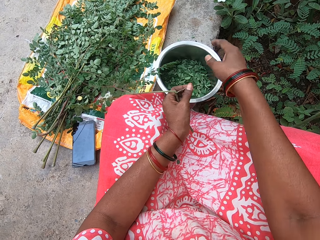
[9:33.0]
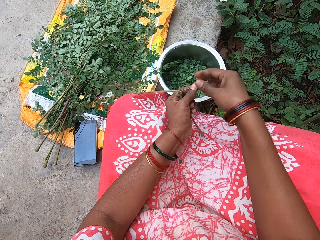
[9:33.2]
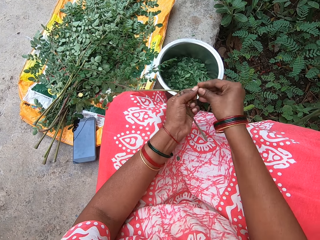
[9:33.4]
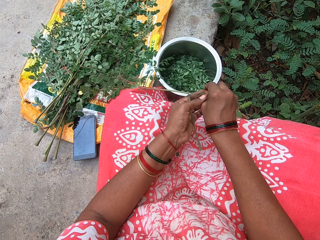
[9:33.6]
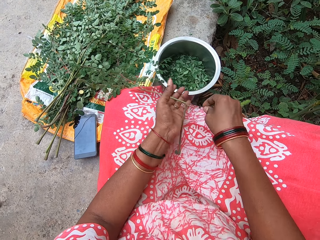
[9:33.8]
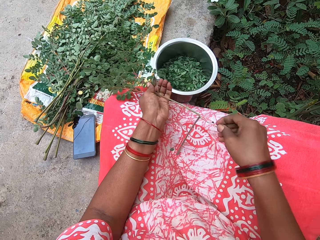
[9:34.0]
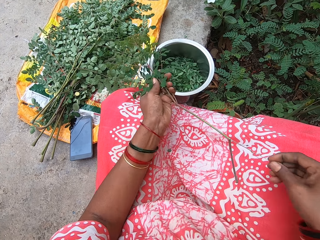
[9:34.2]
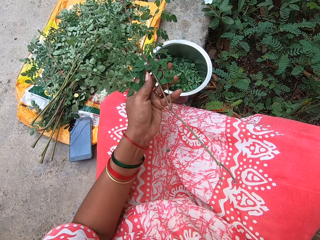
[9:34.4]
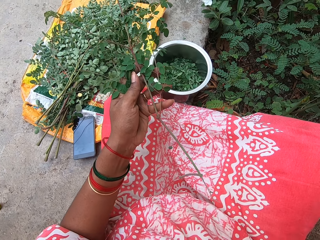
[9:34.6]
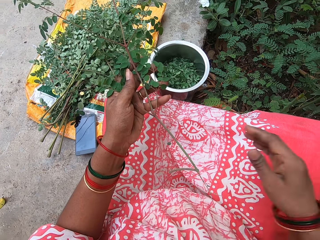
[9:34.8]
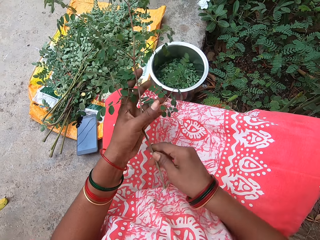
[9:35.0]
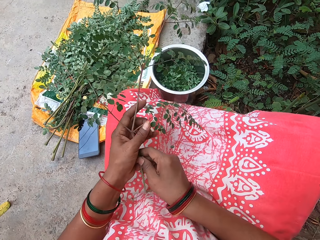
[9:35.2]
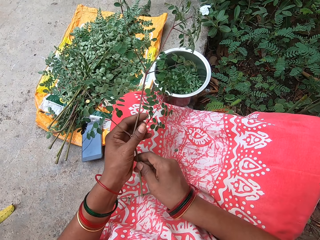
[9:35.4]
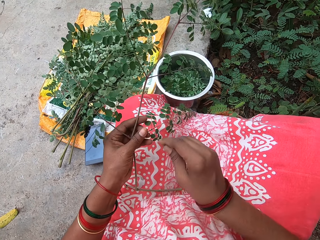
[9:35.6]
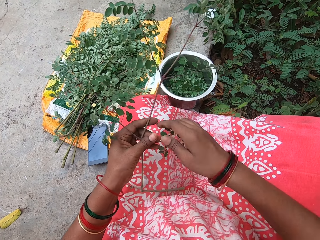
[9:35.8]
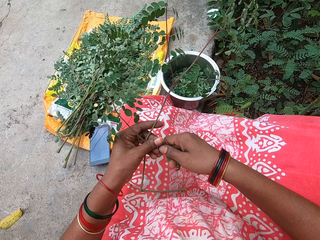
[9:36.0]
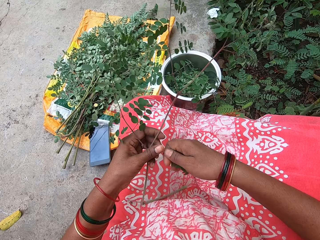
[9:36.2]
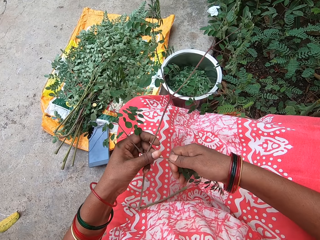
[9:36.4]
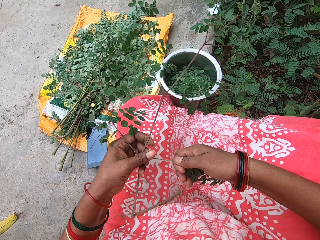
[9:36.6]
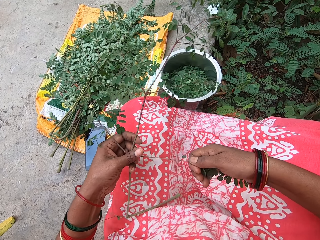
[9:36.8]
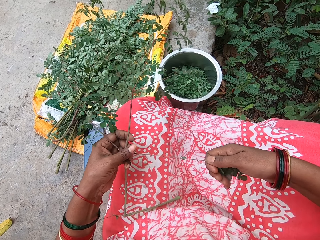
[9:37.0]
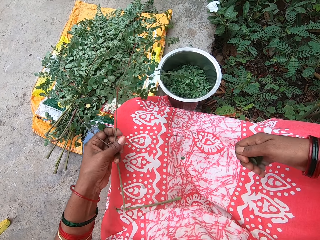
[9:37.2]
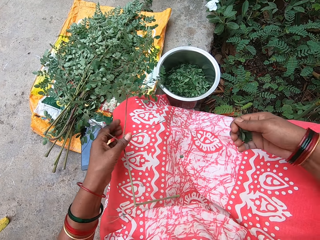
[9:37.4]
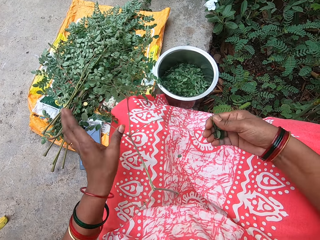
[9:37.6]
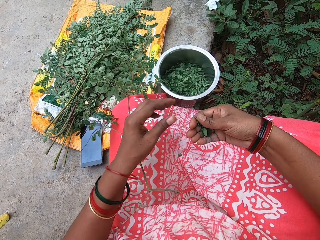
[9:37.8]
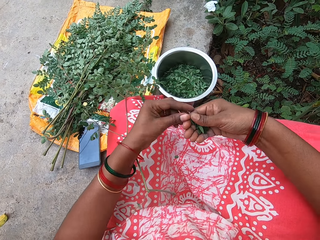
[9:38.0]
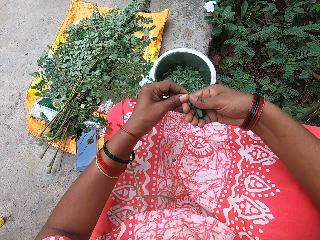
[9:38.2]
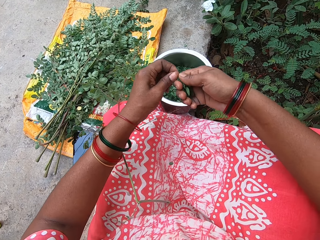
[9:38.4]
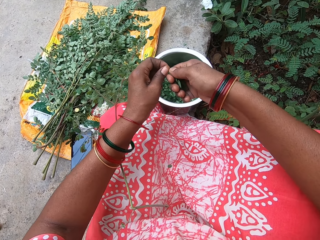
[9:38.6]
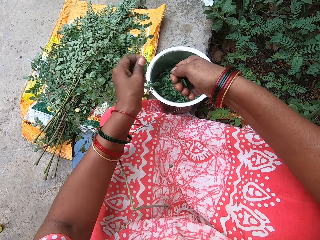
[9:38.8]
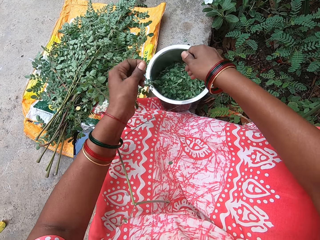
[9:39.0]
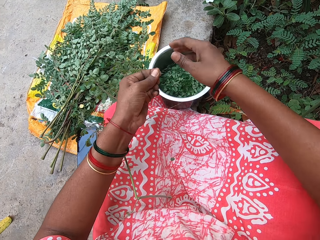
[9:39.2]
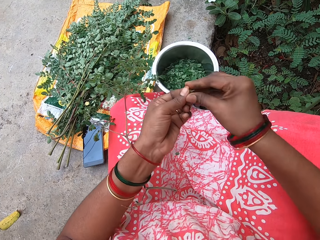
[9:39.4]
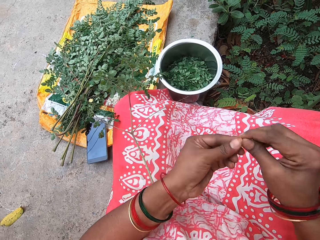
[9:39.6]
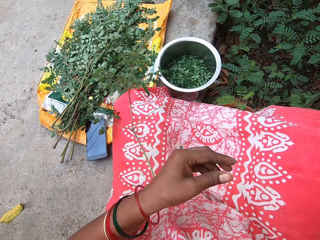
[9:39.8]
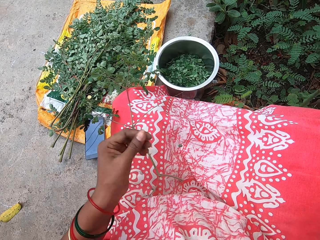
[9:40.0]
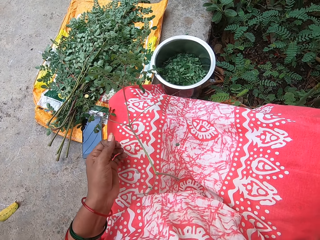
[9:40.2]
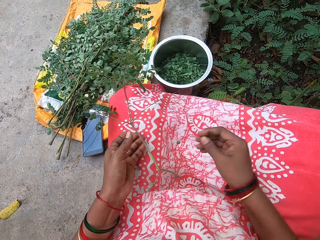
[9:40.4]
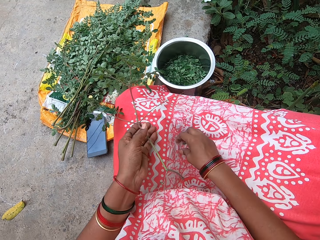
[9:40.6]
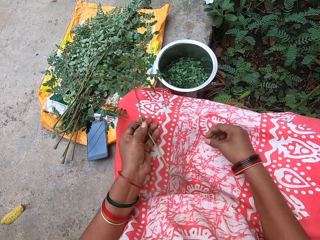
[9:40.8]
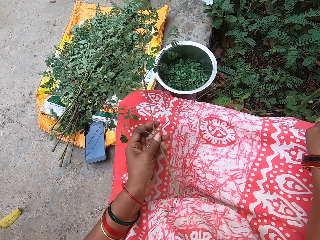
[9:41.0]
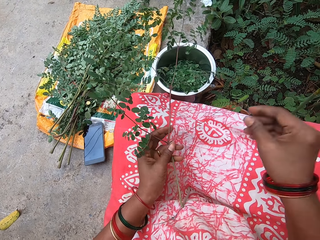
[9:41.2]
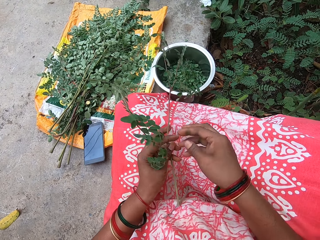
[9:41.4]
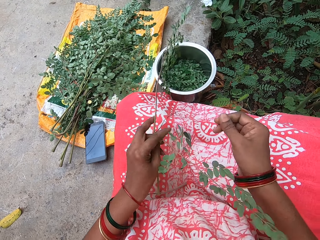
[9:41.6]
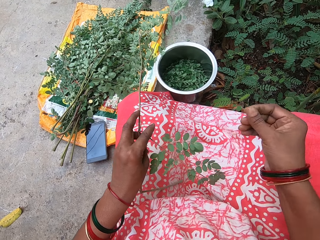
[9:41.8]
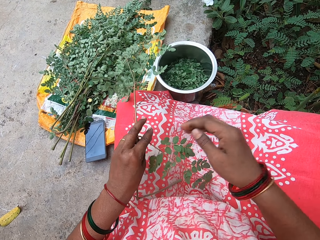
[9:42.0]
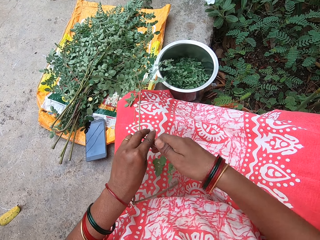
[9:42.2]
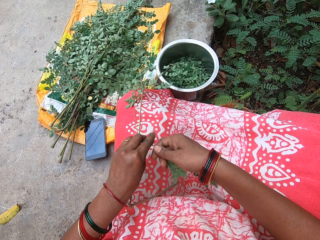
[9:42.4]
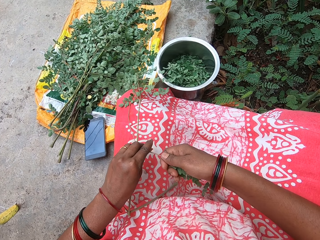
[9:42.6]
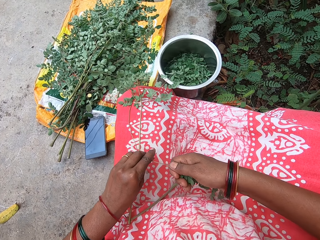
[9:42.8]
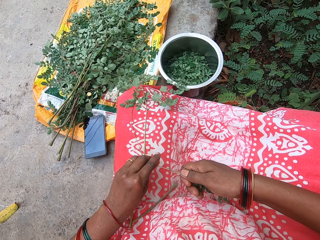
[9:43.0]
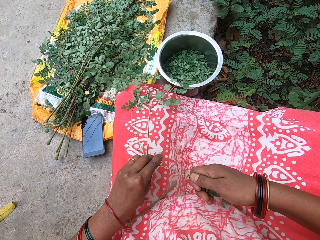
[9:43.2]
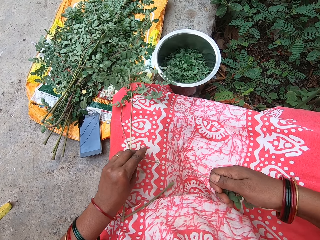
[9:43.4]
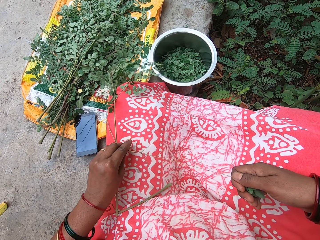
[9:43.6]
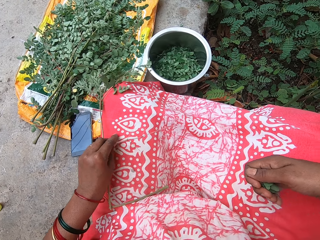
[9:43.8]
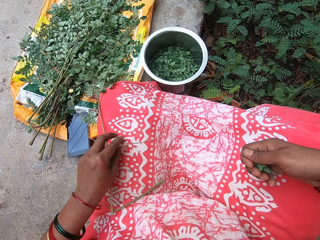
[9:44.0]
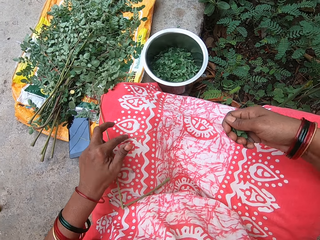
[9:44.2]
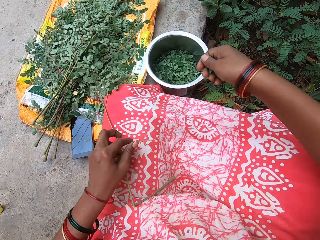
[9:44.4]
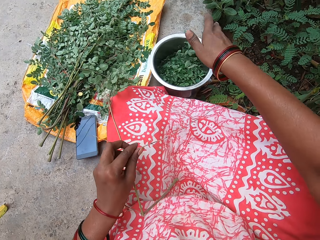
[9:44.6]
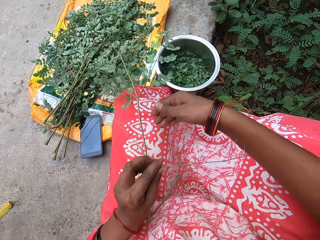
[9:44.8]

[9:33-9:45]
The camera wearer drops the leaves in the plate on the floor with her right hand. She holds the leaf stalk with both hands, and holds the leaf stalk with her left hand. She lifts the stalk. She holds the leaf stalk with both hands. She plucks leaves from the leaf stalk in her left hand with her right hand. She drops the leaf stalk on her leg with her left hand. She holds a leaf stalk with both hands. She plucks a leaf from the leaf stalk with her right hand. She cuts the leaves with her hand. She drops the leaves in the plate on the floor with her right hand. She passes the leaf stalk from her left hand to her right hand. She moves her hand. She drops the leaf stalk on the floor with her right hand. She picks the leaf stalk from her leg with her left hand. She dusts her cloth with her right hand. She picks leaves from the cloth. She holds the stalk. She plucks a leaf from the leaf stalk with her right hand.

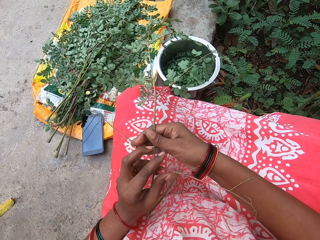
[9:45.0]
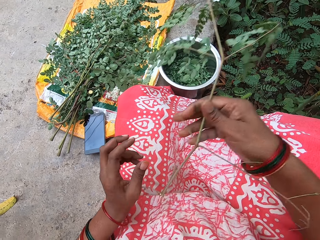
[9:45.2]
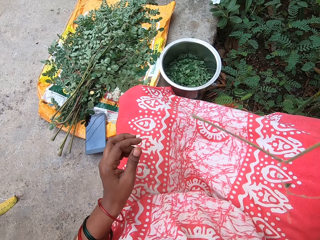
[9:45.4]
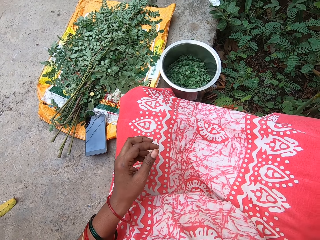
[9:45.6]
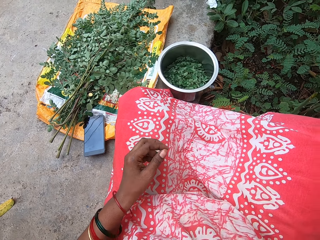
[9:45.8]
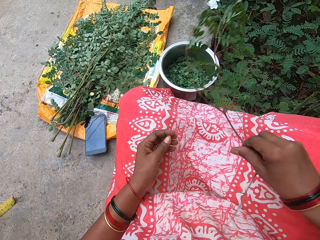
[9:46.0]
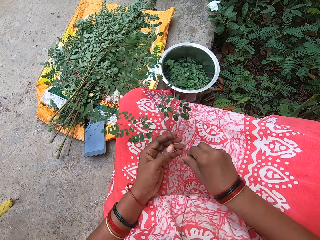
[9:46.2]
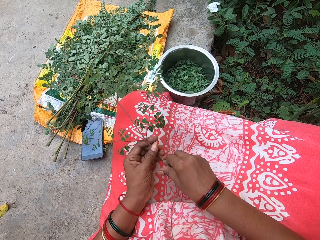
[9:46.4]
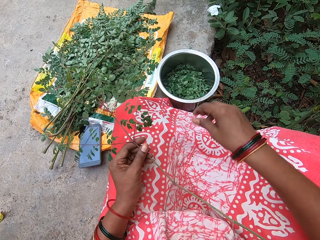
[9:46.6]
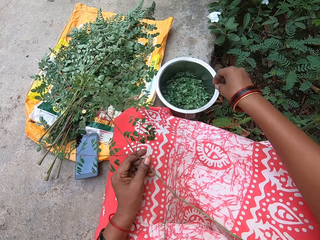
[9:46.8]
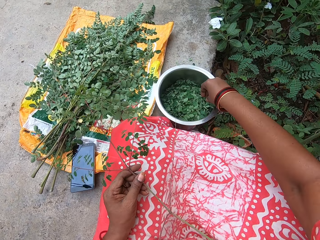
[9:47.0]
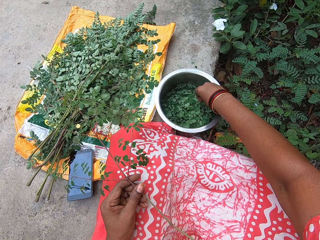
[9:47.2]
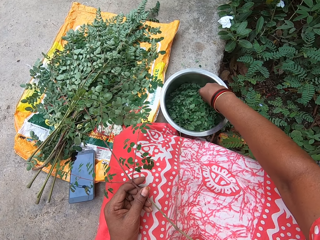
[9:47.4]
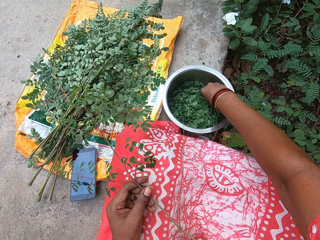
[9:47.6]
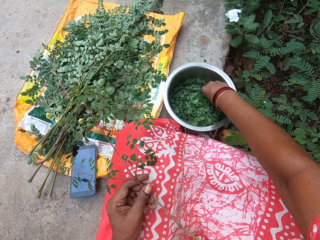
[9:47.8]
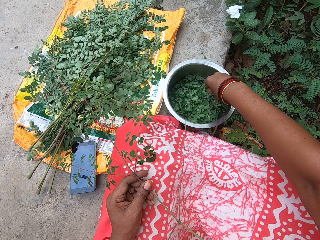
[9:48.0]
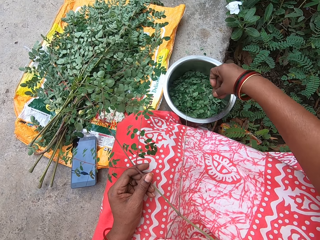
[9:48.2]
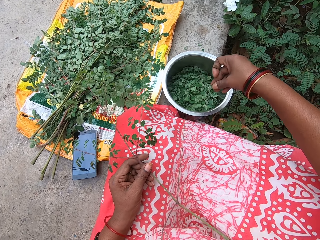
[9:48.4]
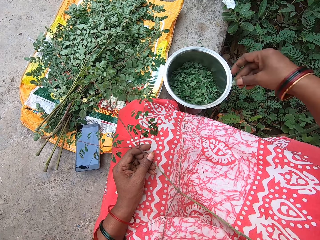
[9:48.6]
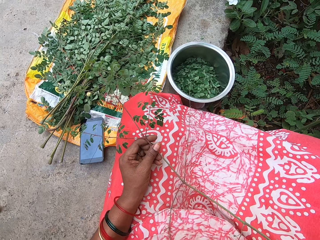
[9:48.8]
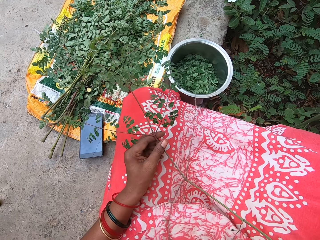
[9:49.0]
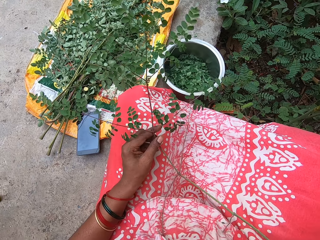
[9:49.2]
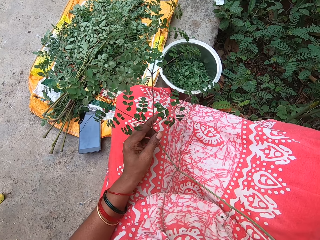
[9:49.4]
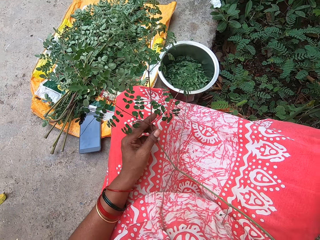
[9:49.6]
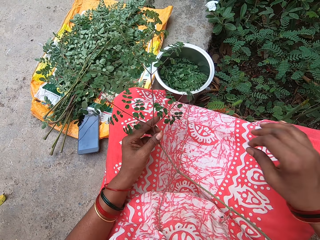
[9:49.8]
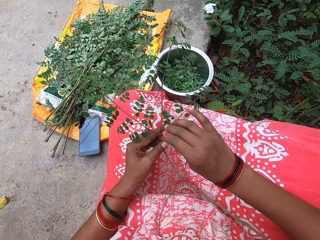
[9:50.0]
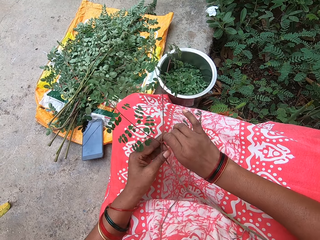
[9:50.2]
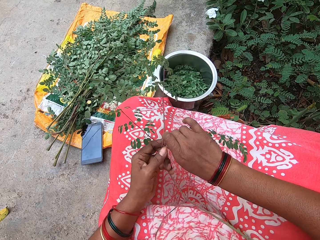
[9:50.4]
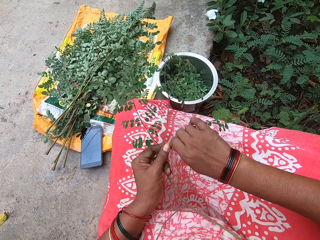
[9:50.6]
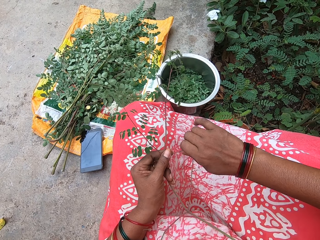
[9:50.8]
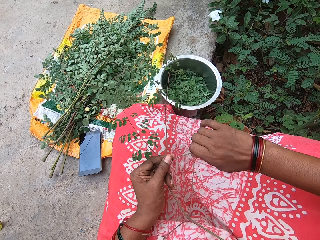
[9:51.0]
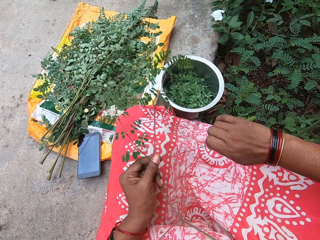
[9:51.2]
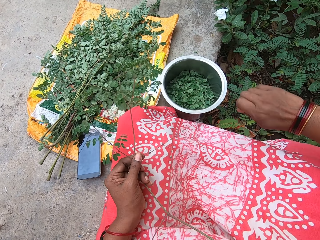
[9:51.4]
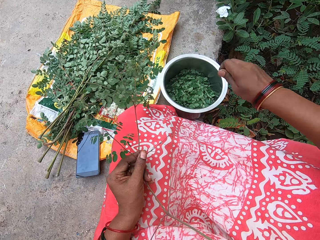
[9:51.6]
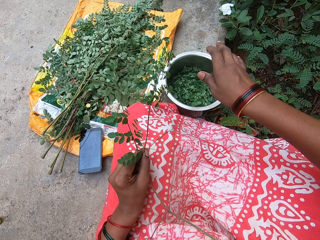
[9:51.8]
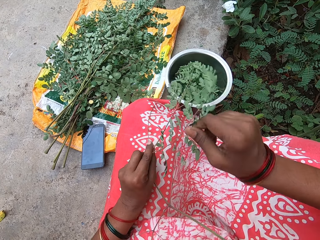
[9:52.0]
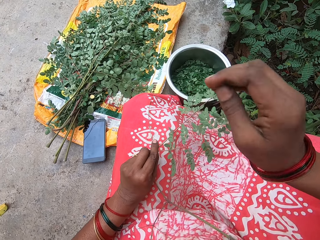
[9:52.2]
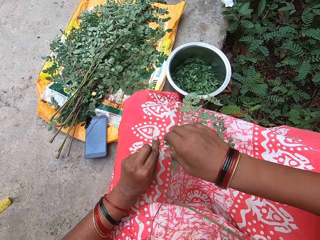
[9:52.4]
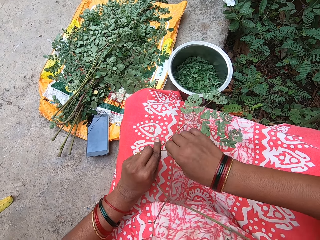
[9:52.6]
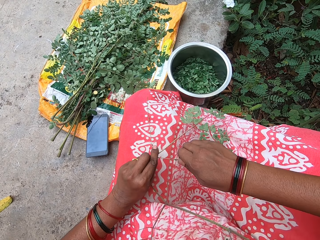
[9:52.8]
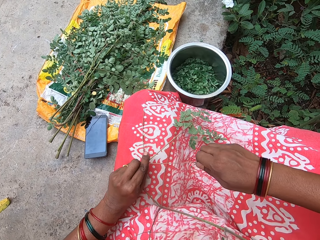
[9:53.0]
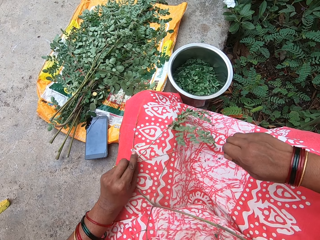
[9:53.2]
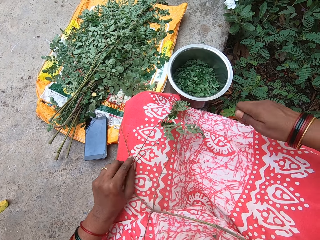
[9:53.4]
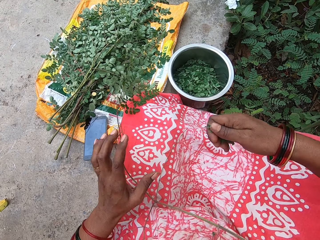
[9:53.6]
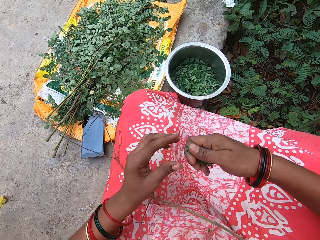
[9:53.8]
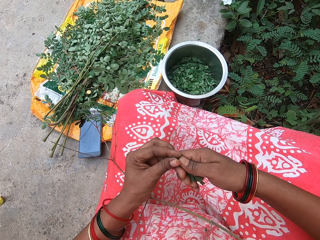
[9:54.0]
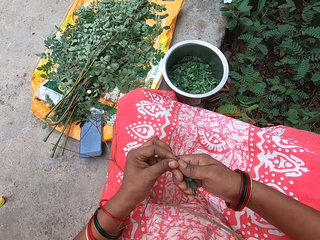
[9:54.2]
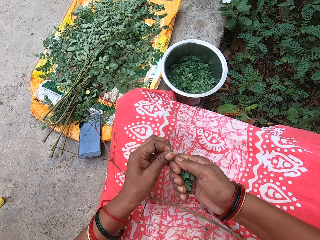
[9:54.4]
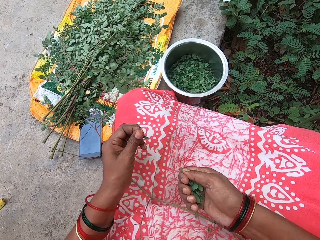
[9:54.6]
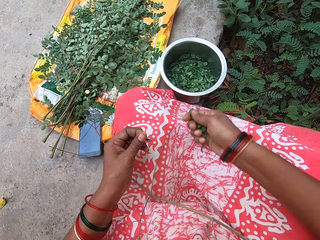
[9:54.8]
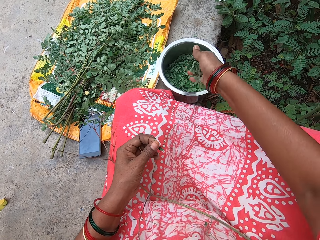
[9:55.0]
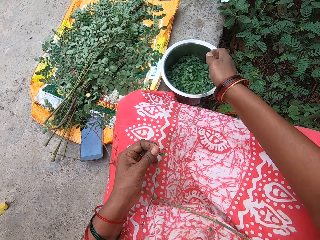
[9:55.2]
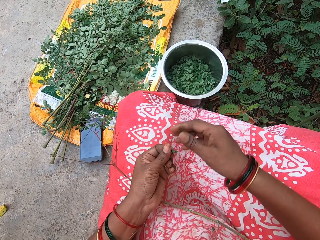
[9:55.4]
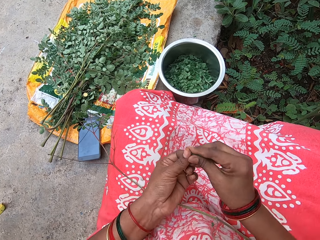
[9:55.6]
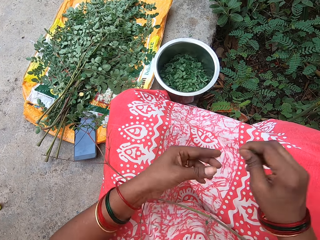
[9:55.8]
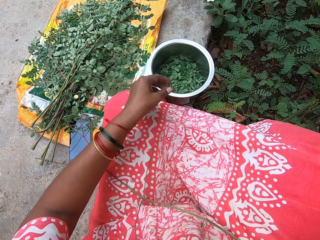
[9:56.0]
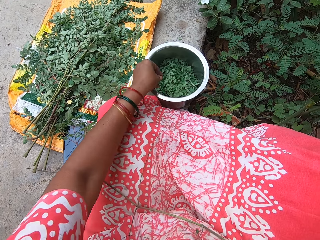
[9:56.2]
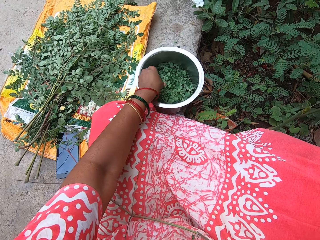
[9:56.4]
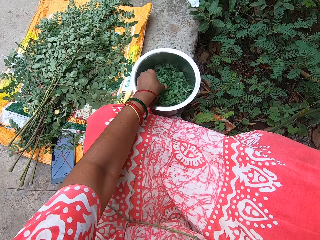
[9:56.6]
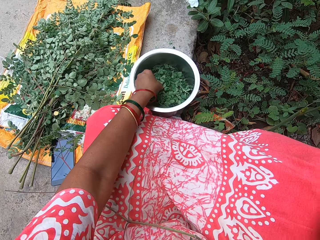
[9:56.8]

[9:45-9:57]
The camera wearer drops the leaves in the plate on the floor with her right hand. She passes the leaf stalk from her left hand to her right hand. She holds the stalk with the other hand. She passes the leaf stalk from her right hand to her left hand. She moves her hand, and holds the stalk with the other hand. She picks a leaf from the plate with her right hand. She drops the leaf on the floor with her right hand. She plucks leaves from the leaf stalk with her right hand. She drops the leaves in the plate on the floor with her right hand. She plucks leaves from the leaf stalk with her right hand. She drops the leaf stalk on her leg with her left hand. She holds the leaf stalk with both hands. She plucks leaves from the leaf stalk with her right hand. She cuts the leaves with her hands. She drops the leaves in the plate on the floor with her right hand. She passes the leaf stalk from her left hand to her right hand. She drops the leaf stalk on the floor with her right hand. She moves her hand. She picks a leaf stalk from the plate with her left hand.
